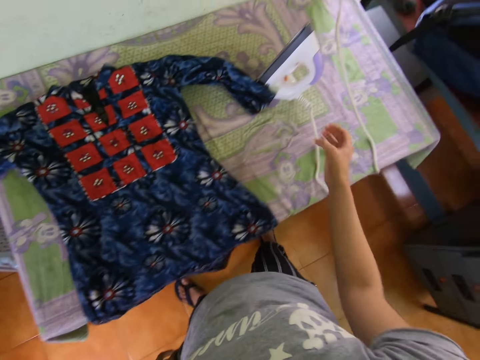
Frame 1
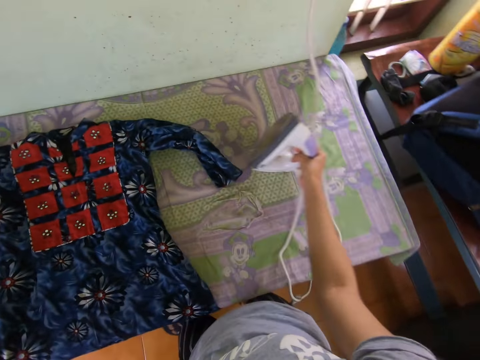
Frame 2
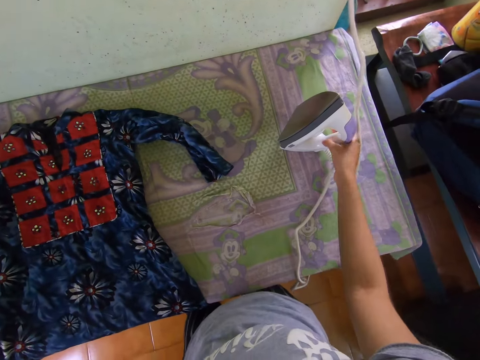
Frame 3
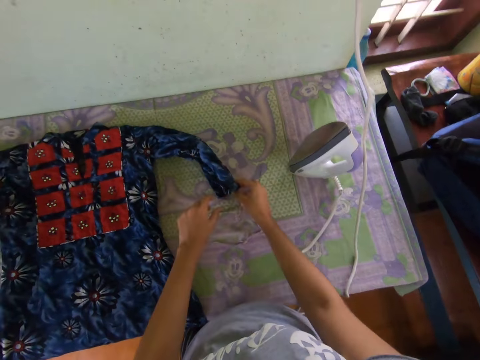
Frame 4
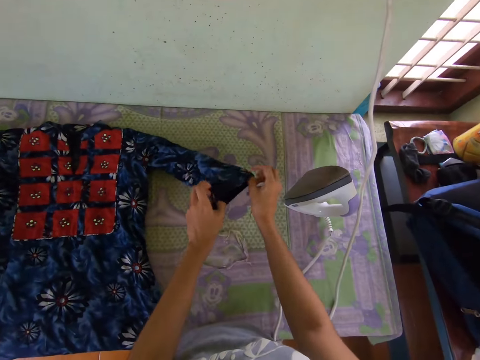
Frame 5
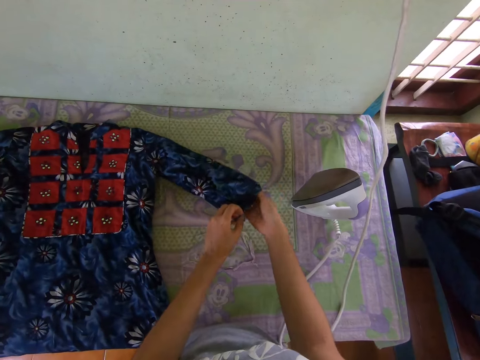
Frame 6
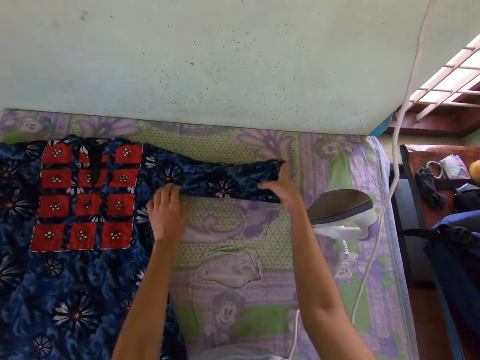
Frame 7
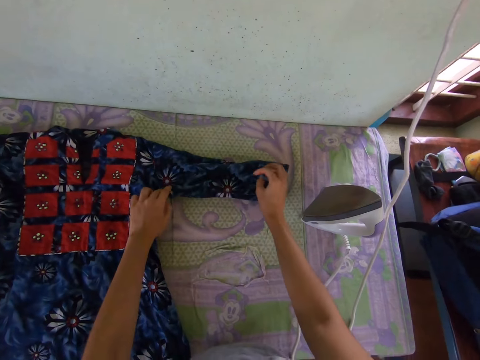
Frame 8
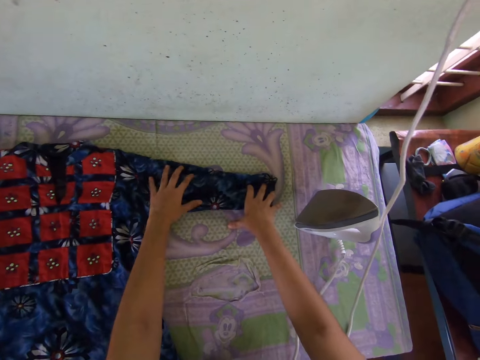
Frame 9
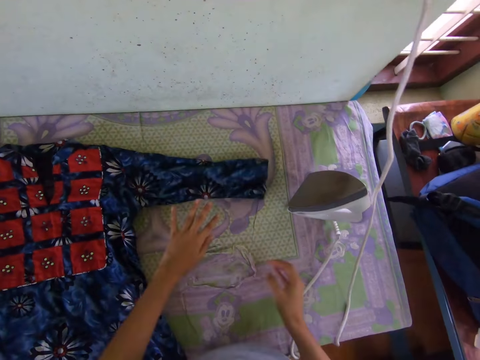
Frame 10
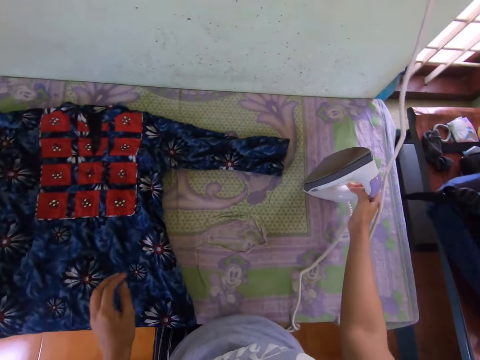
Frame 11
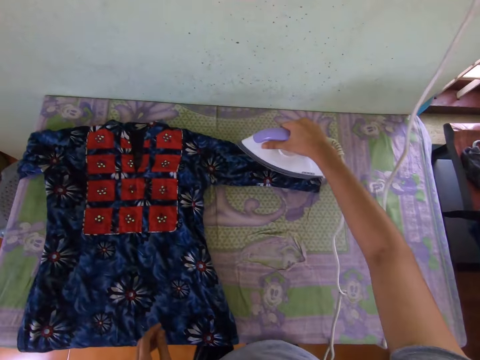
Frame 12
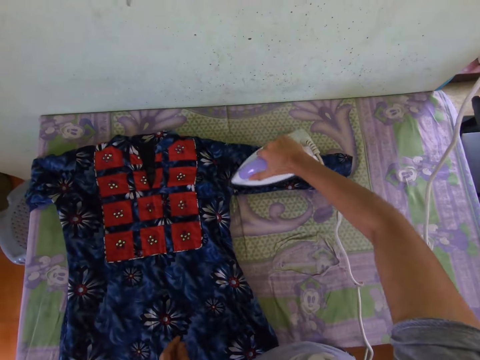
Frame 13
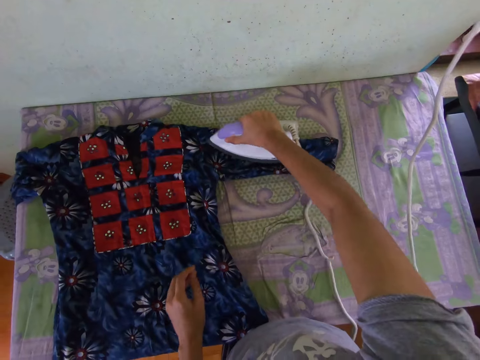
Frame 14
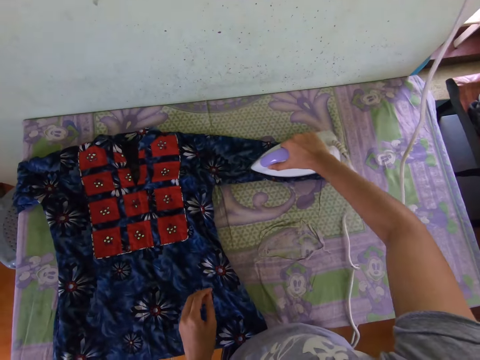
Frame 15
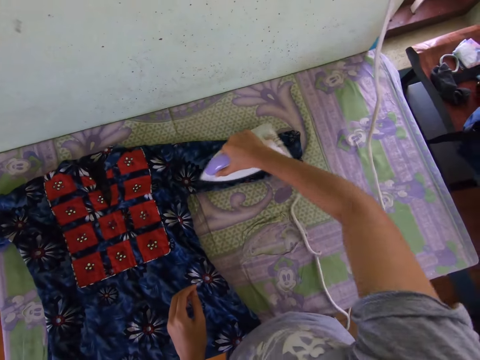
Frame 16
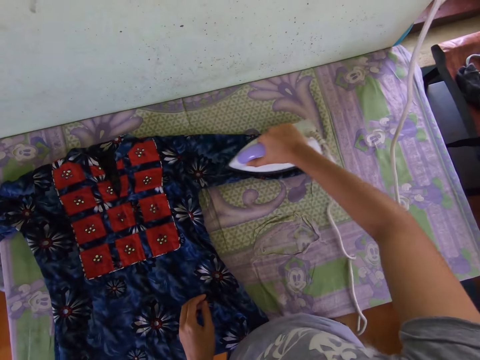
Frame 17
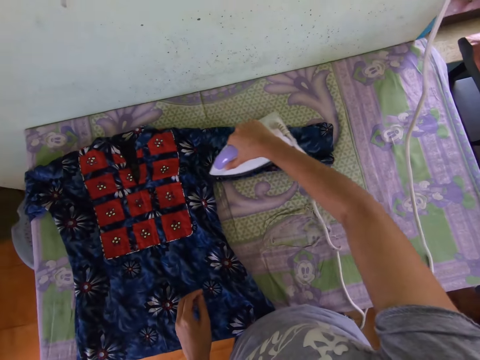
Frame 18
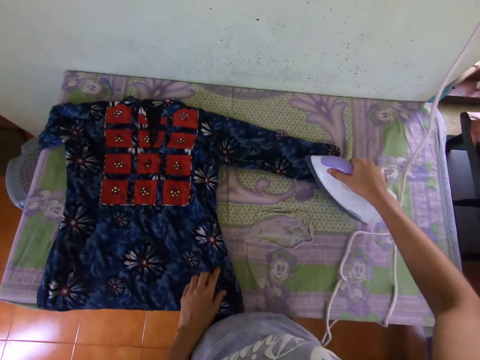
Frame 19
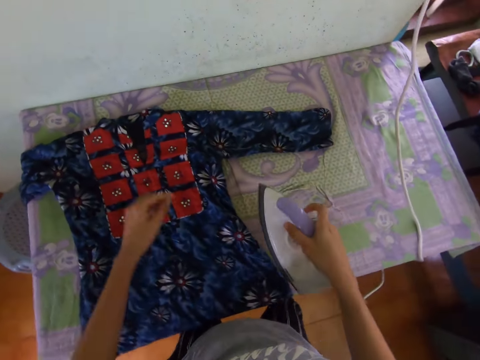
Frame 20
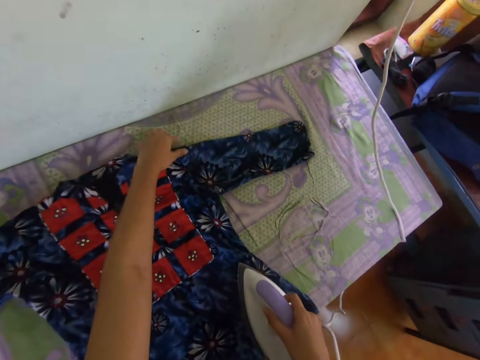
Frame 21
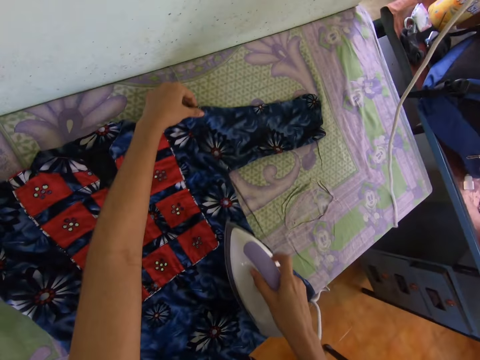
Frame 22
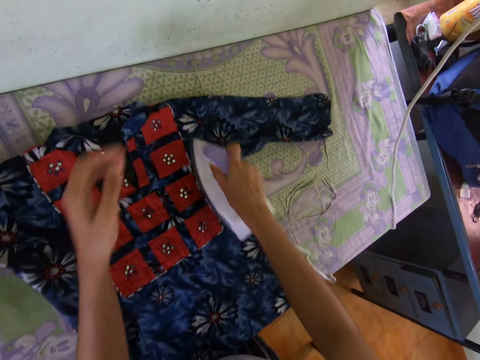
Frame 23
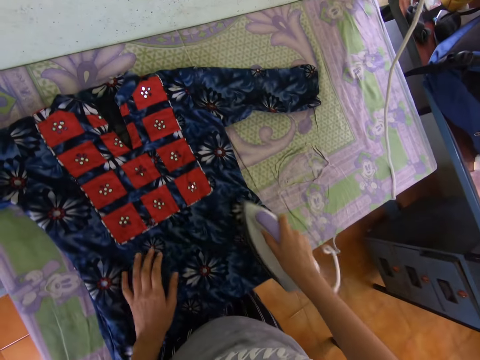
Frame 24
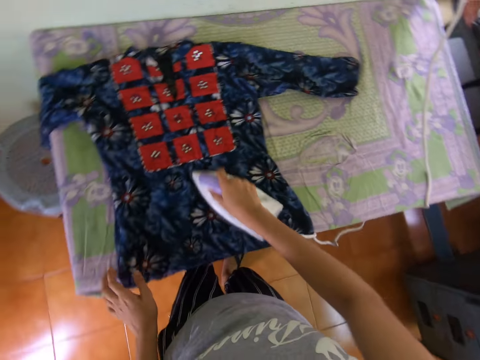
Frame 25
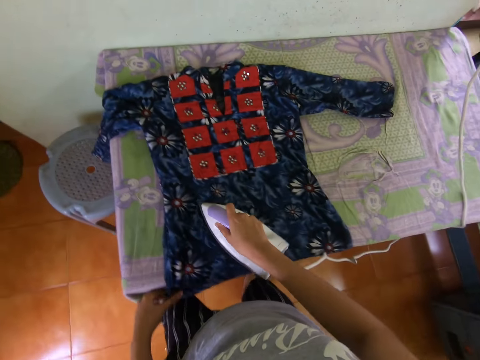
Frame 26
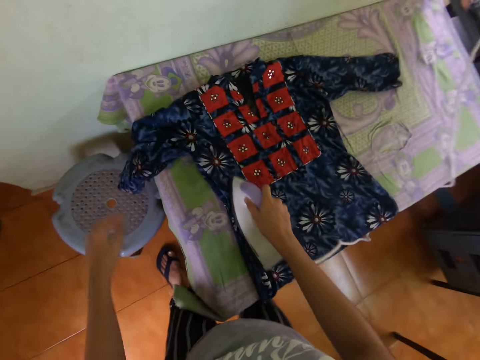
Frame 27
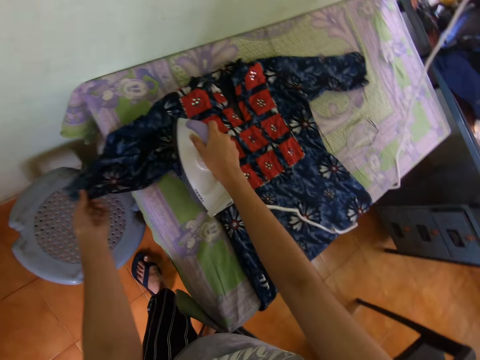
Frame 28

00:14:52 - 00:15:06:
The camera wearer moves the iron box from the table. They adjust the cloth on the table. They pick the iron box from the table. They iron the cloth on the table.

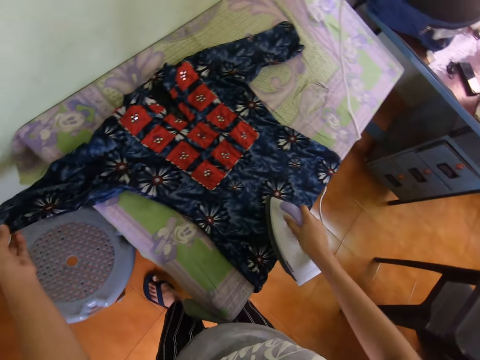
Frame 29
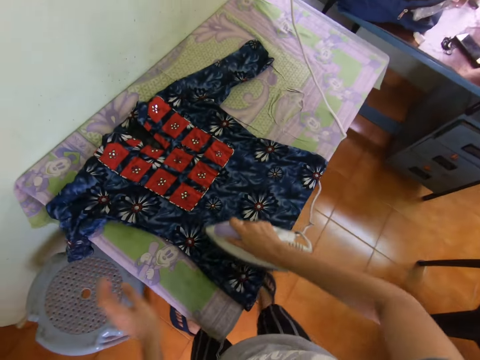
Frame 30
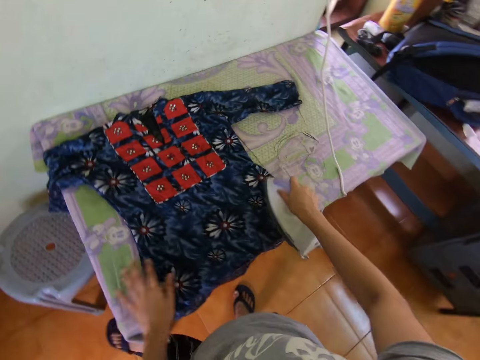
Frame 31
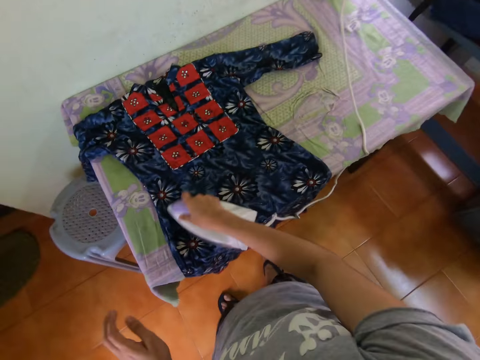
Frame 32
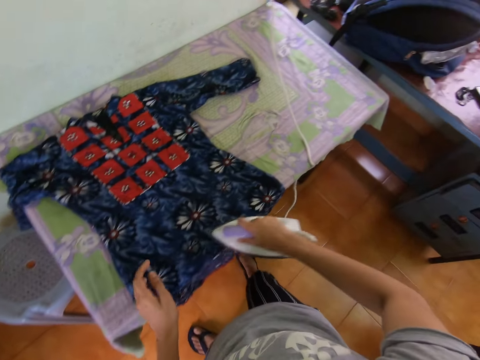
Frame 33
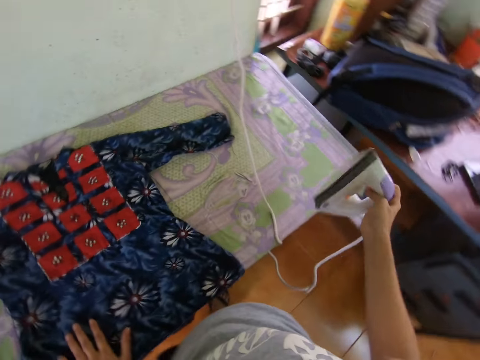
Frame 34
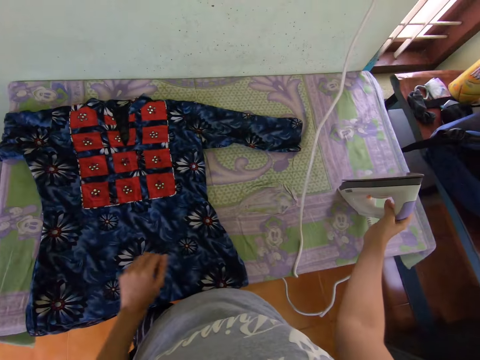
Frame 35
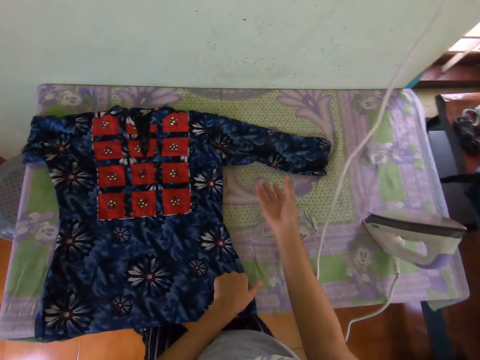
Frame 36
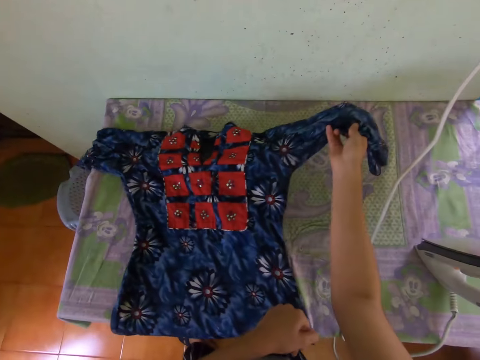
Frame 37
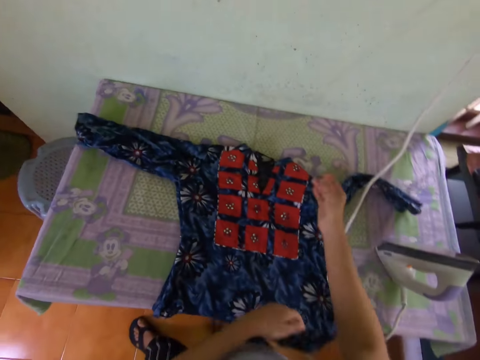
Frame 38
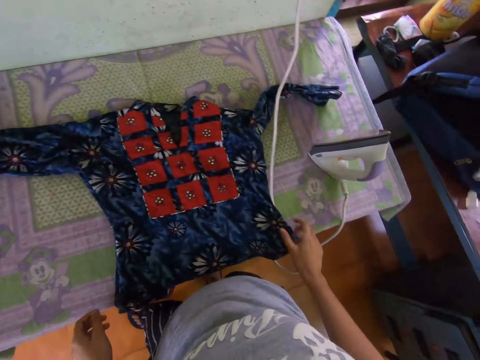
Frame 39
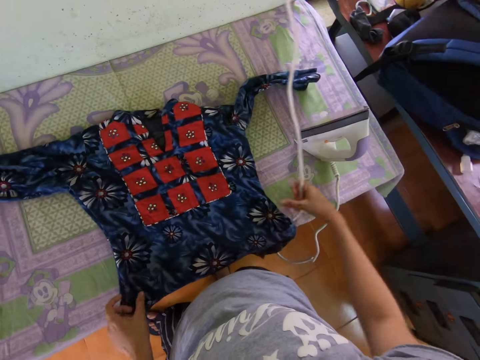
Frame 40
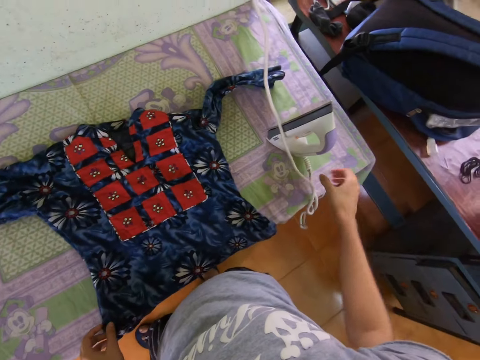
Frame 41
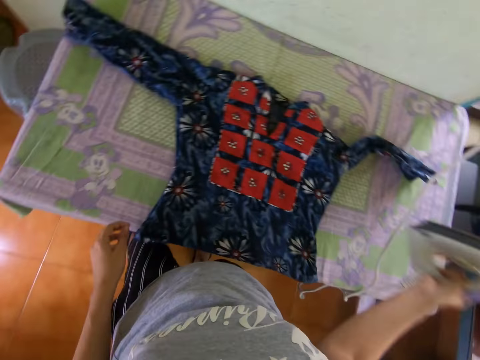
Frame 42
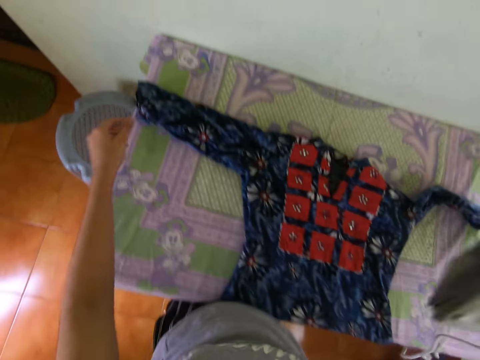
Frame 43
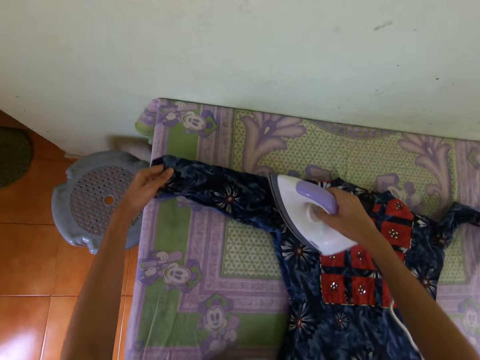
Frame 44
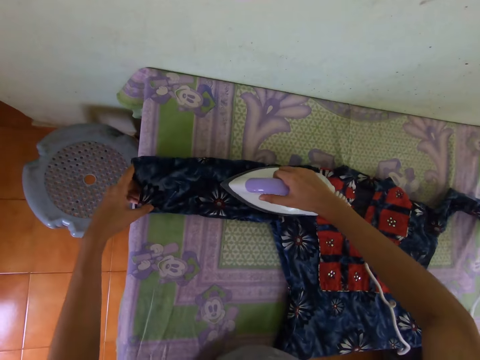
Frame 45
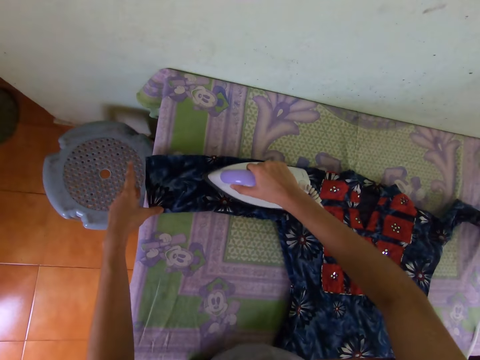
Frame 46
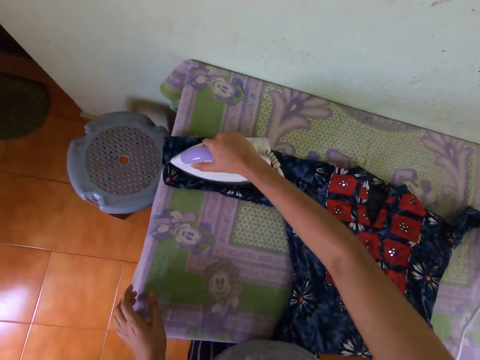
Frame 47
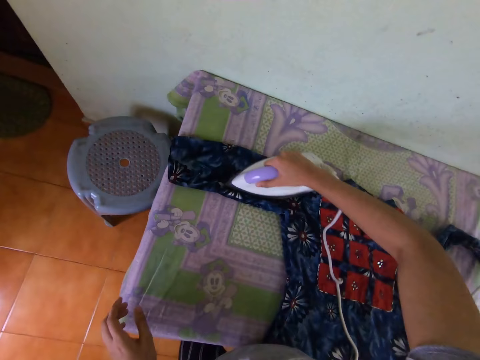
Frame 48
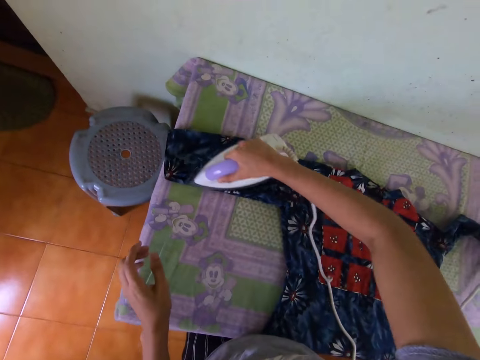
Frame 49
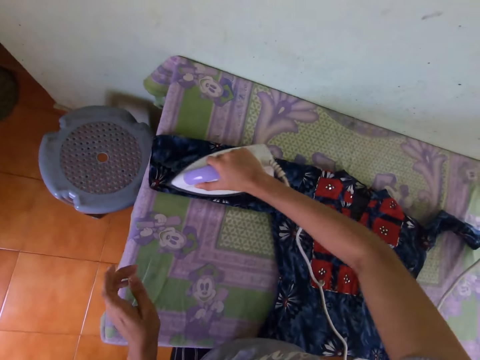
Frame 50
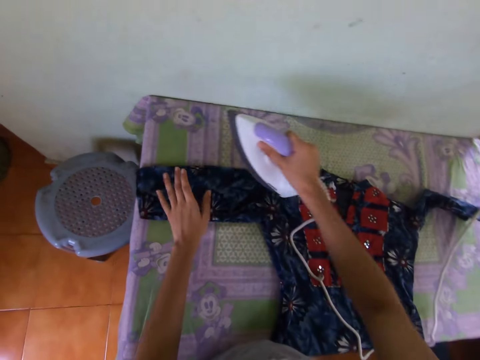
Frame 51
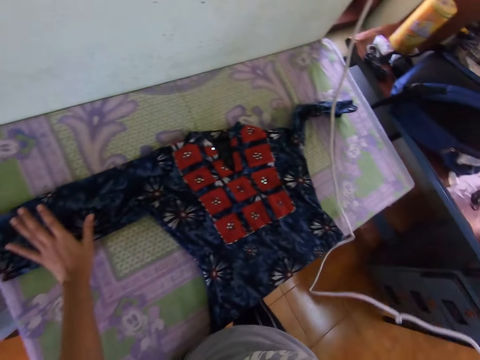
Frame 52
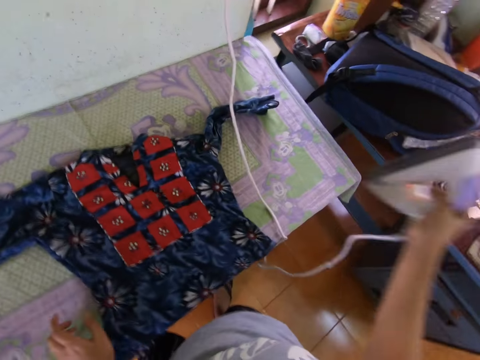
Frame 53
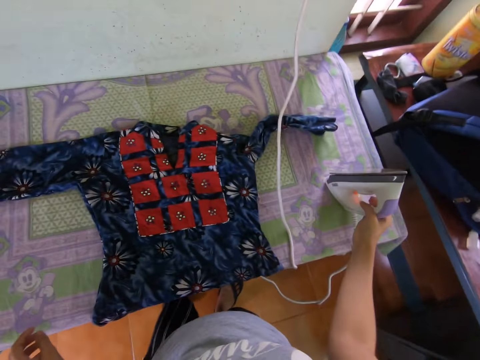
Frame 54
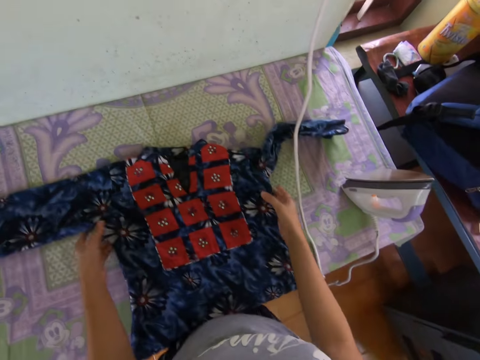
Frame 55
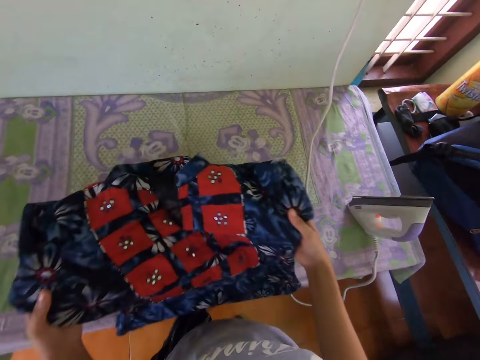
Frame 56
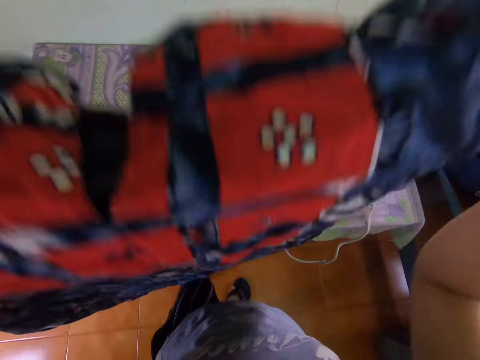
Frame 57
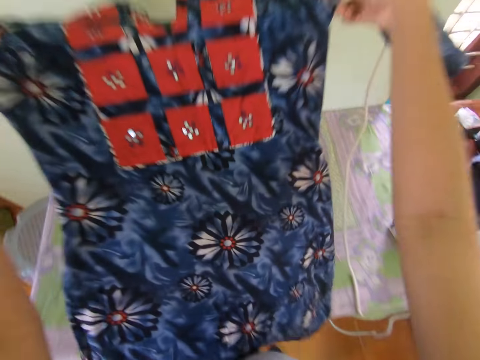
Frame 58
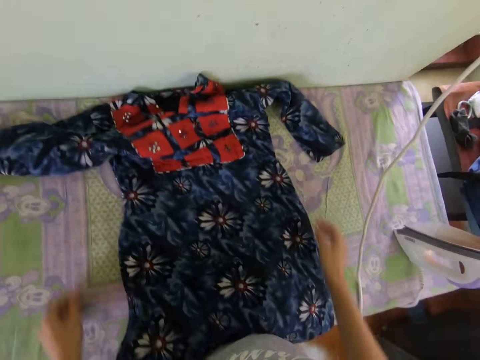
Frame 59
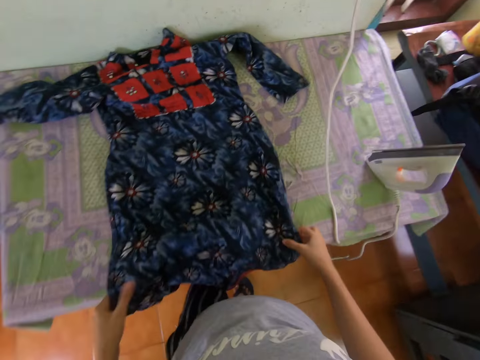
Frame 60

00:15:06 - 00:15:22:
The camera wearer puts the iron box on the table. They move the cloth or dress on the table. They move the iron box cable. They pick the iron box from the table. They iron the cloth on the table. They place the left hand on the dress. They put the iron box on the table. They pick the dress from the table, put the dress on the table and adjust the dress on the table.
